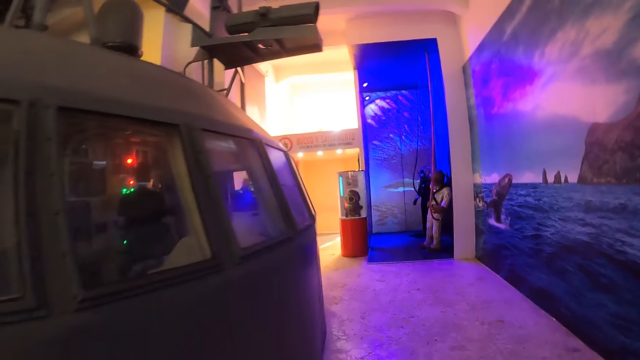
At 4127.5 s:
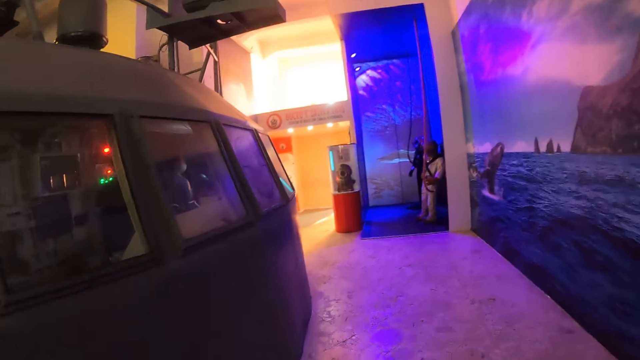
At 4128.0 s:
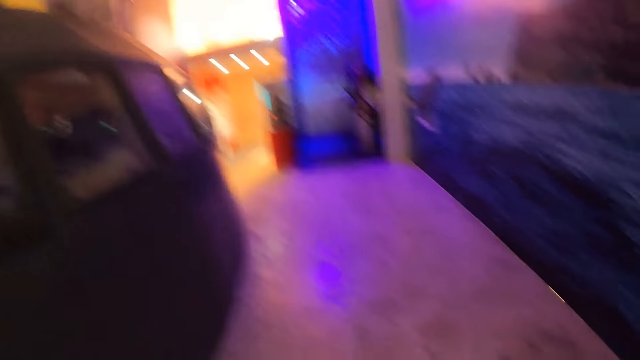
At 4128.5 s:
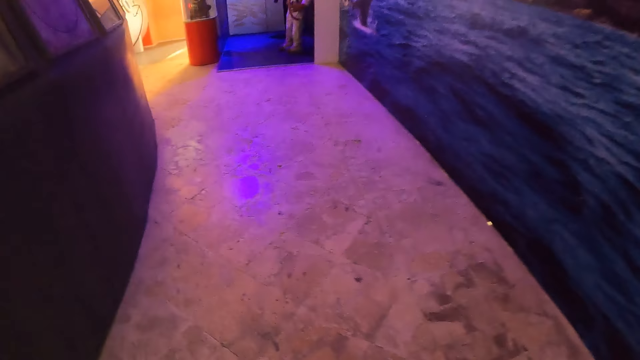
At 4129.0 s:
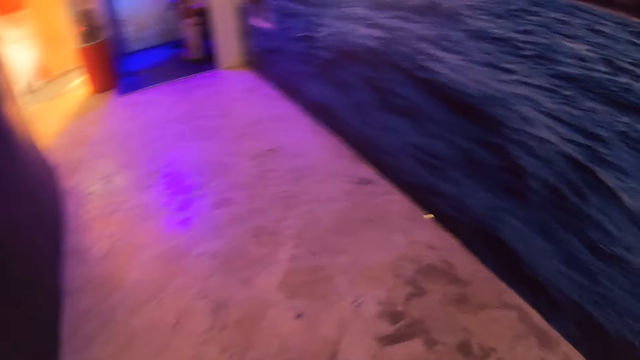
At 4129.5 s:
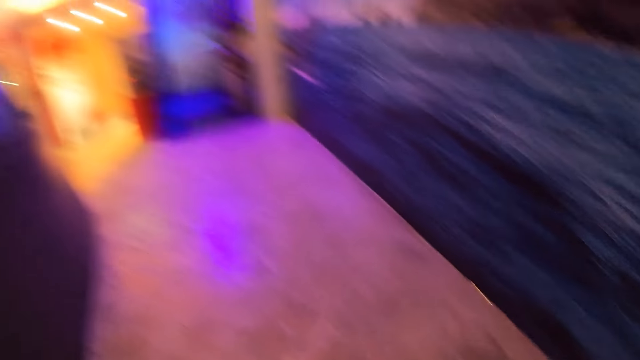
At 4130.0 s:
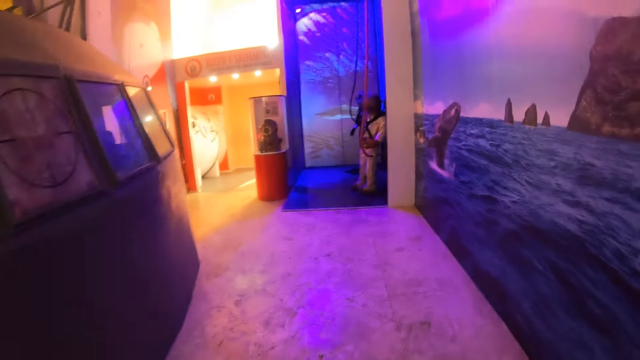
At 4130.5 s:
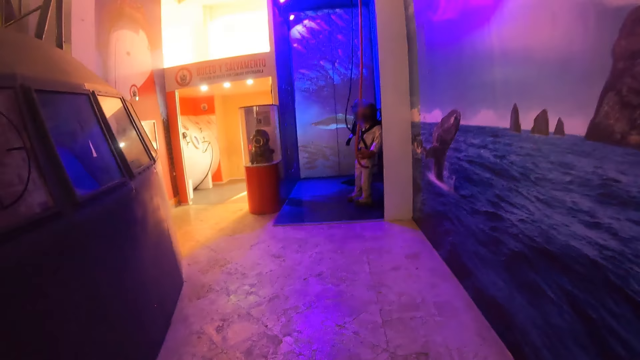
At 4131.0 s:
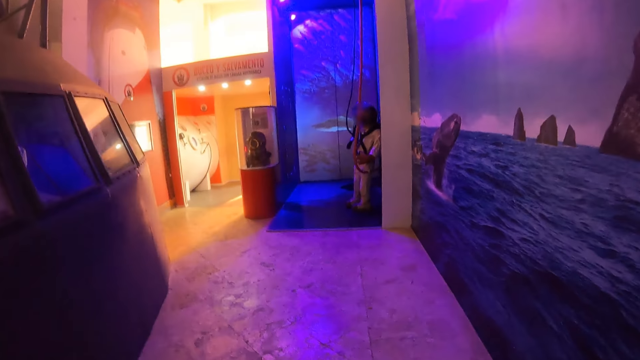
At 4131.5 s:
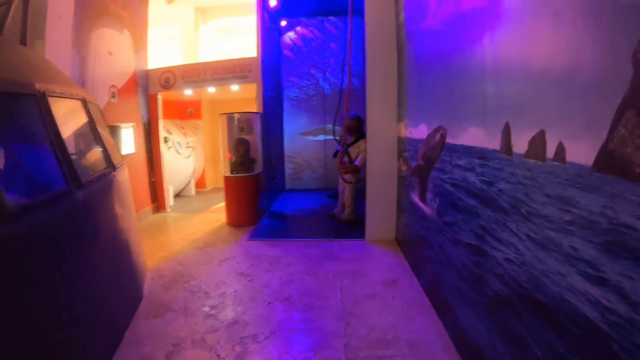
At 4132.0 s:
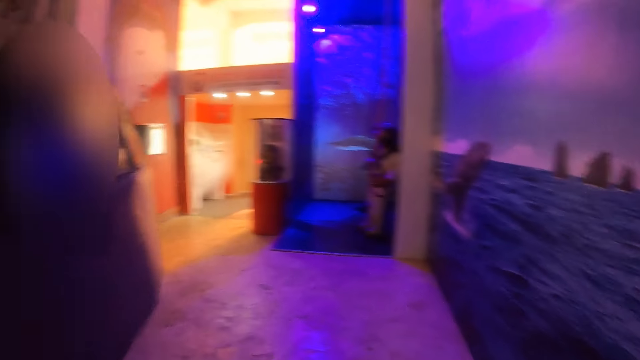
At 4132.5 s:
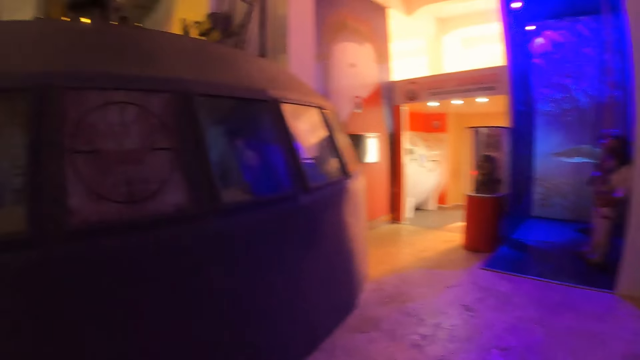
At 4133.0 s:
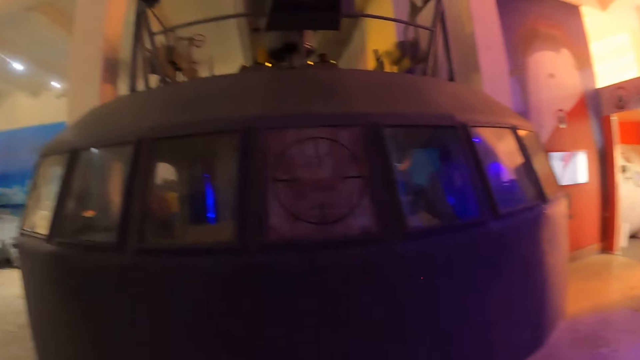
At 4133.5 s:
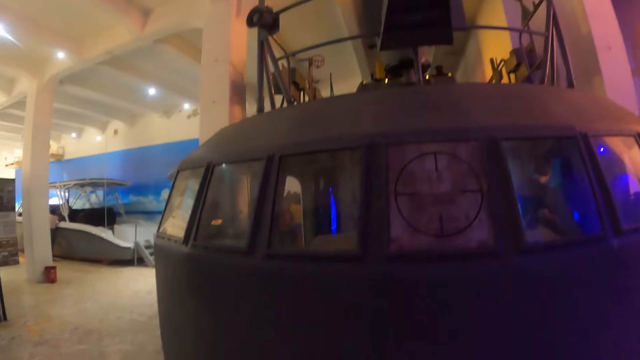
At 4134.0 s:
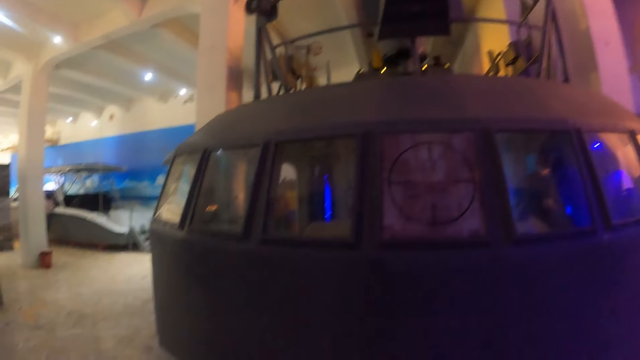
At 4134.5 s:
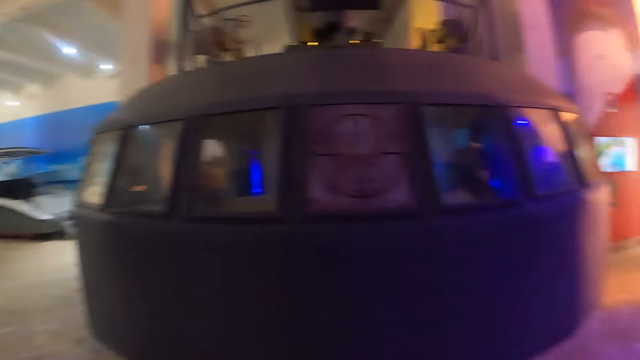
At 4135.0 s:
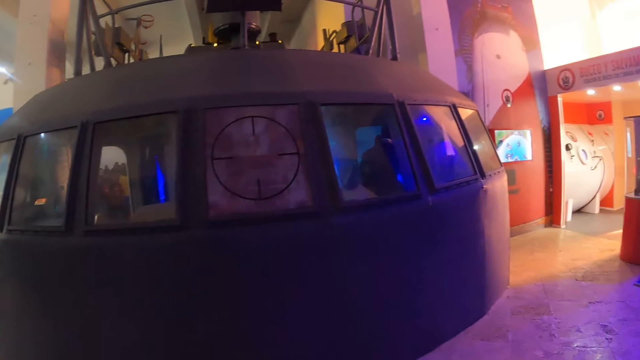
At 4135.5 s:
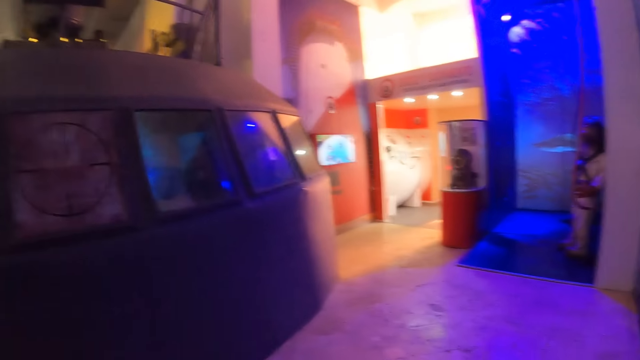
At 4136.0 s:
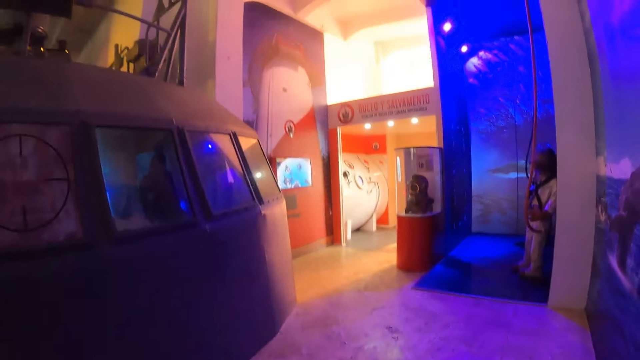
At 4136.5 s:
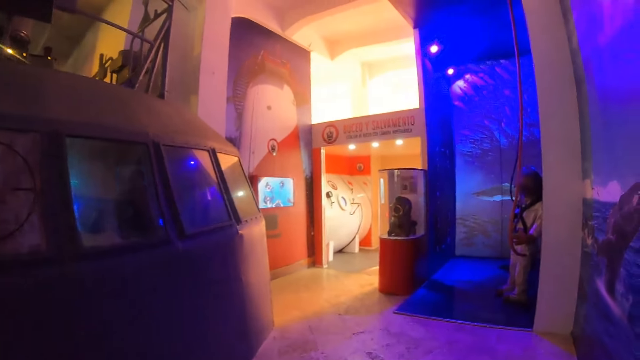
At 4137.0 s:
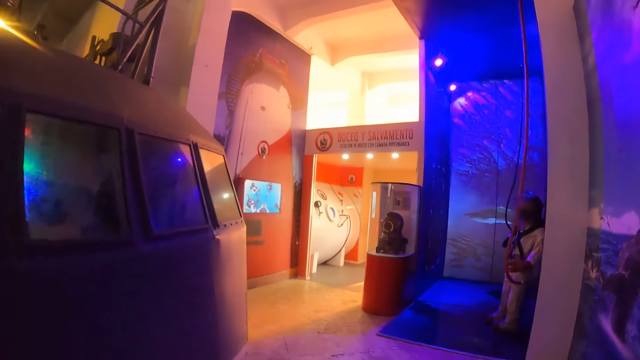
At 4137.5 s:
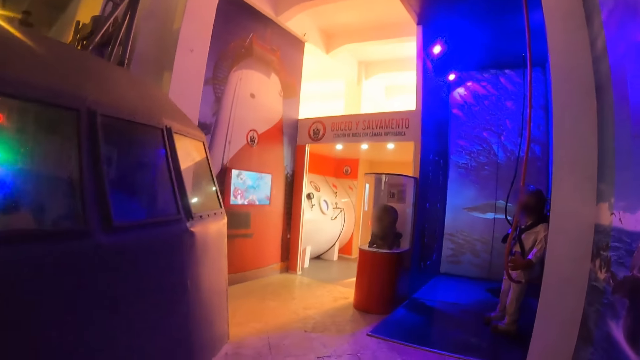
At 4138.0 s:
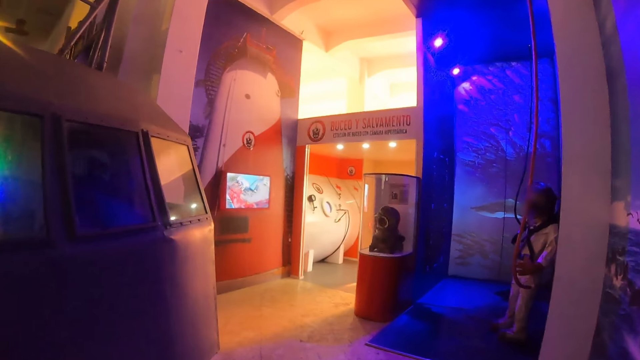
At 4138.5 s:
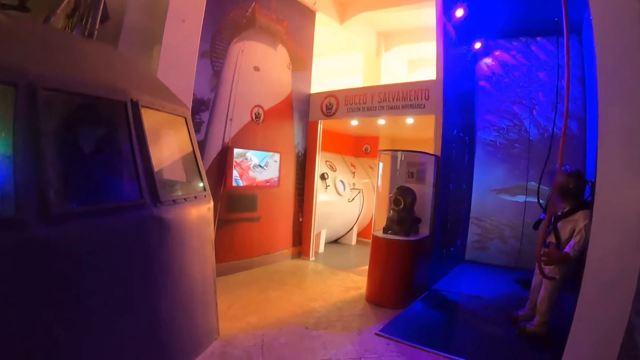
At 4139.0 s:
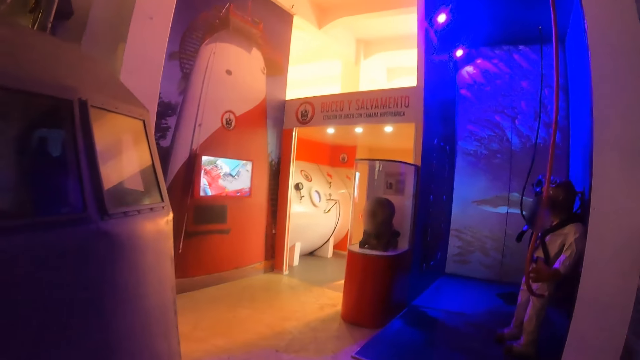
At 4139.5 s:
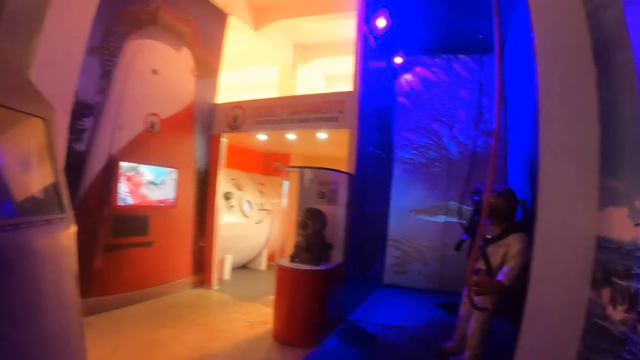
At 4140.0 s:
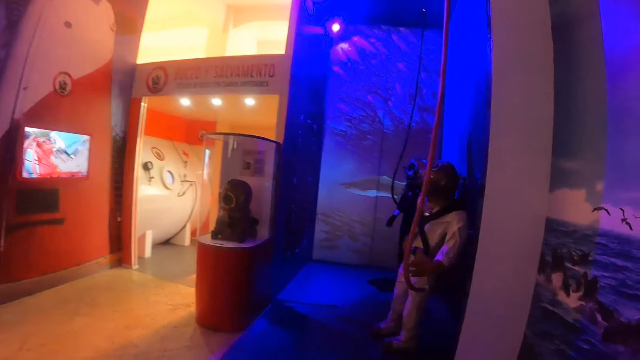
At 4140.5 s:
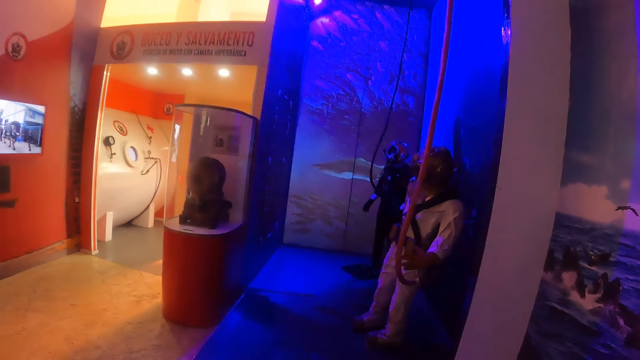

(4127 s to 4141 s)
The camera wearer looks around in the room. They walk in the room.

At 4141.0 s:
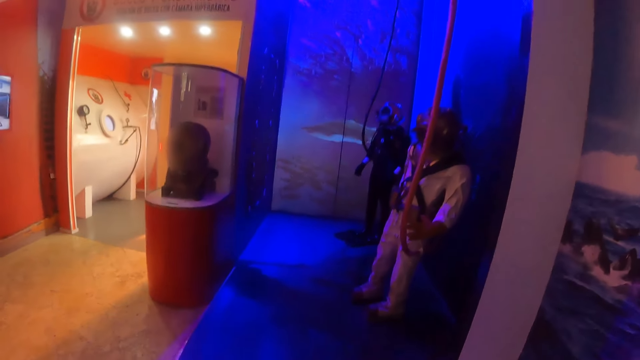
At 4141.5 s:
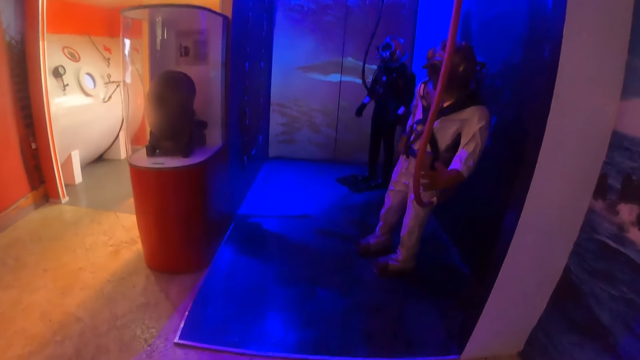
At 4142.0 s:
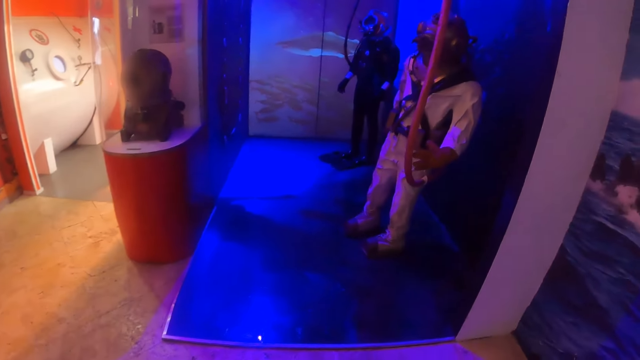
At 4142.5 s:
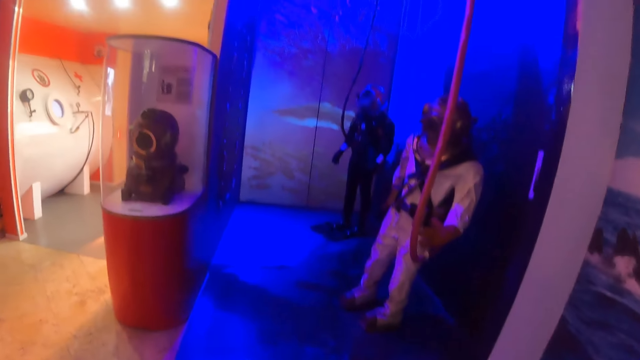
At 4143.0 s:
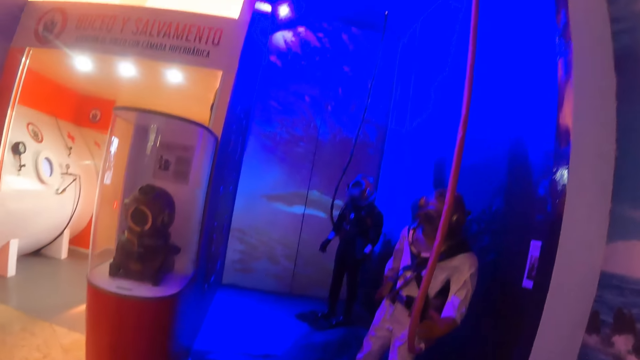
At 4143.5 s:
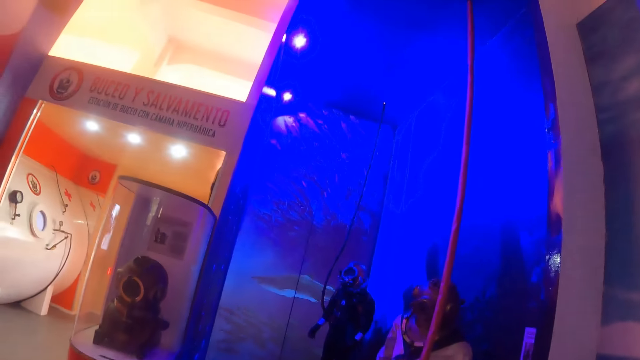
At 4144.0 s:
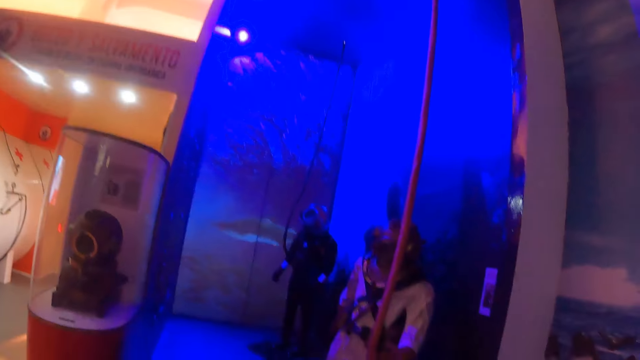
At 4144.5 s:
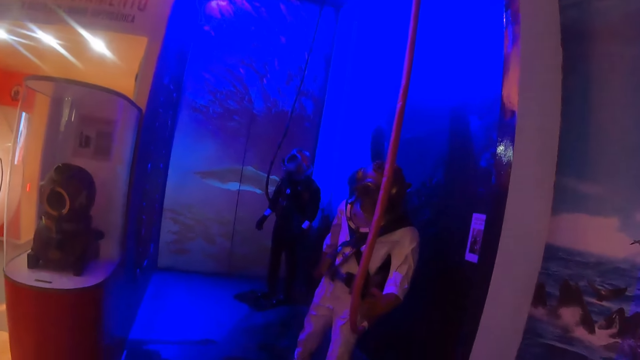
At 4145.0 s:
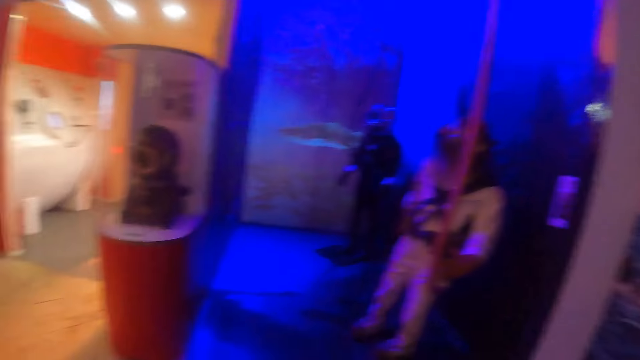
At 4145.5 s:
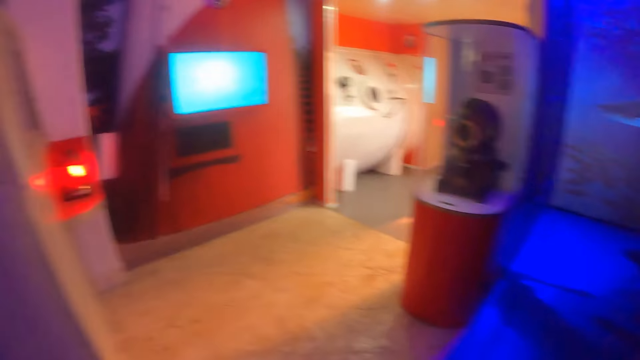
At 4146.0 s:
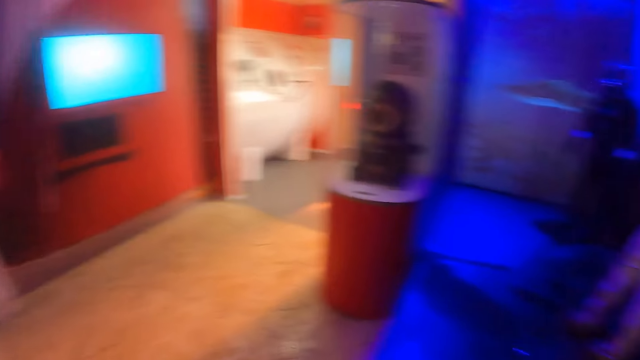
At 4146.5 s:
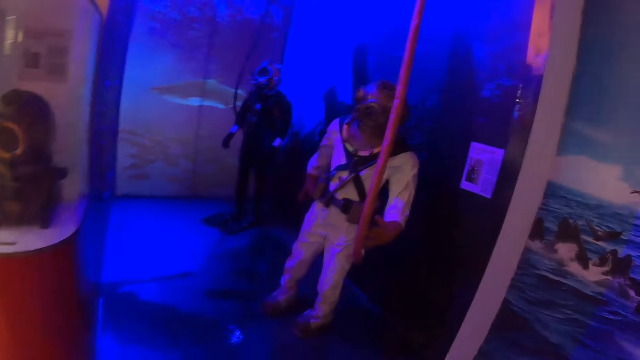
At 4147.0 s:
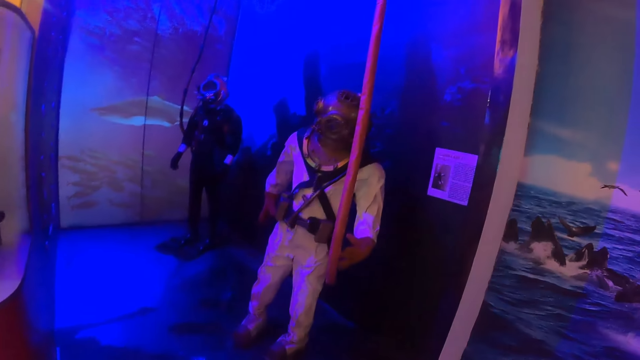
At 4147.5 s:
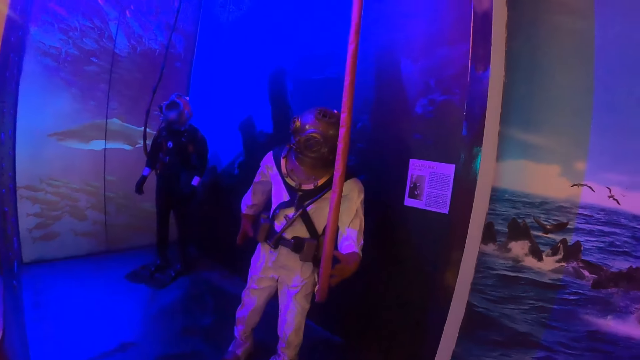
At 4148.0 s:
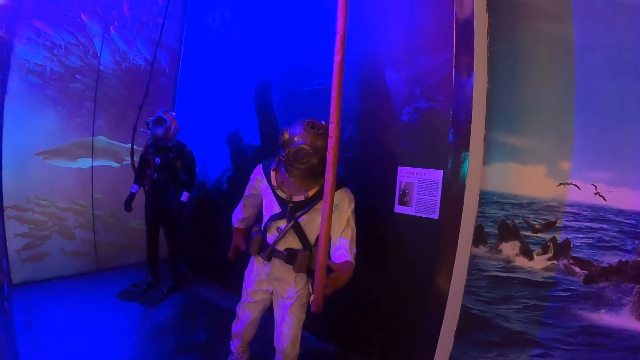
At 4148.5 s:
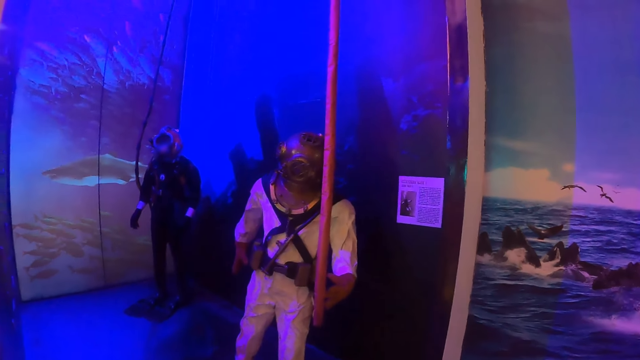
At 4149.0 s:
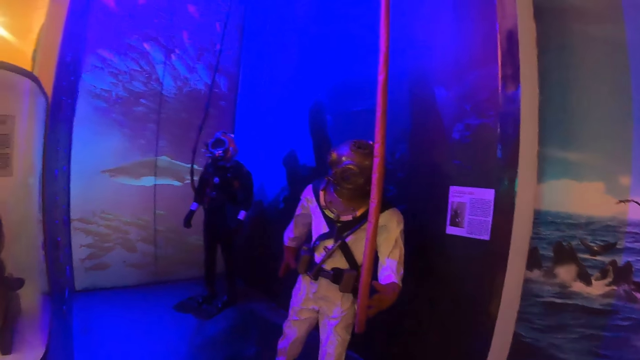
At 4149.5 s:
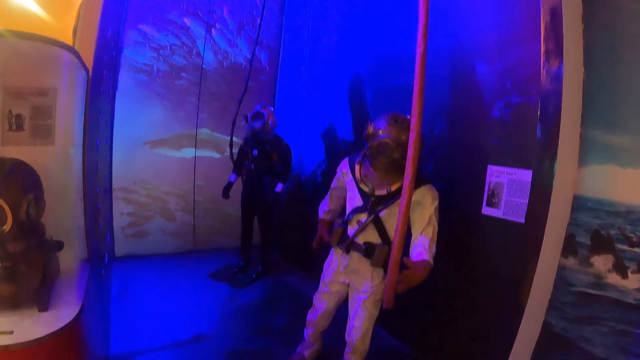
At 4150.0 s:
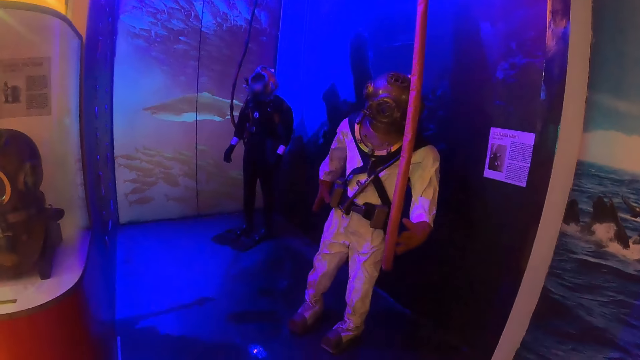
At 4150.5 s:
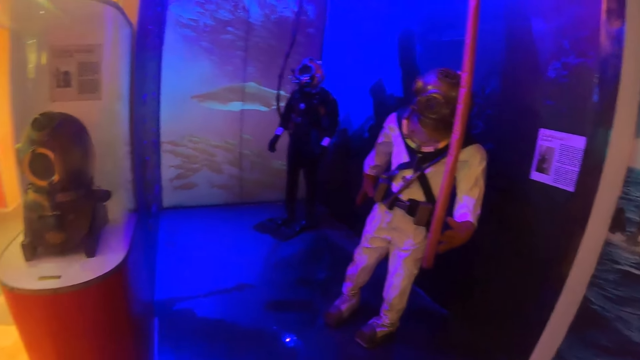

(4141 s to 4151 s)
The camera wearer looks at an enclosed area of glasses.
